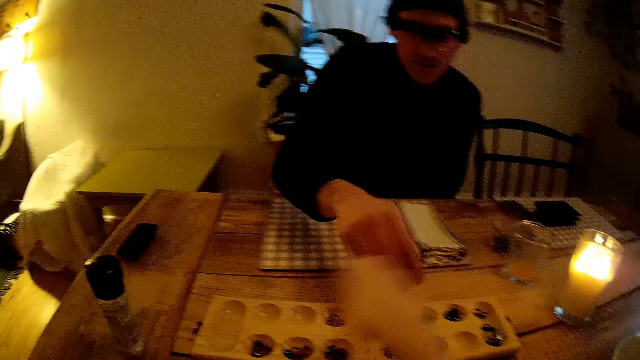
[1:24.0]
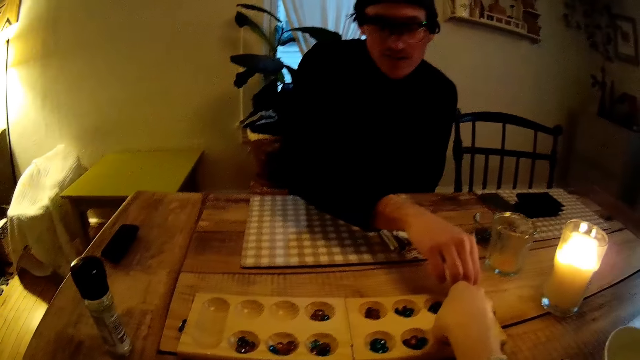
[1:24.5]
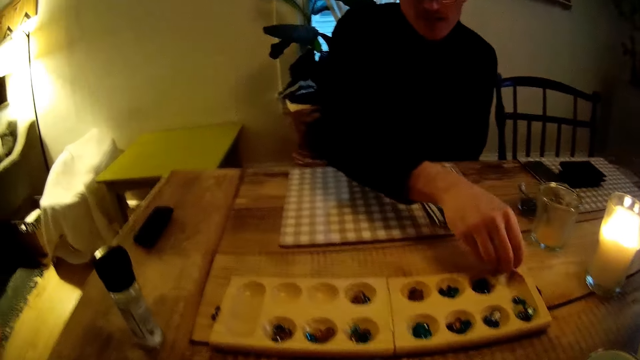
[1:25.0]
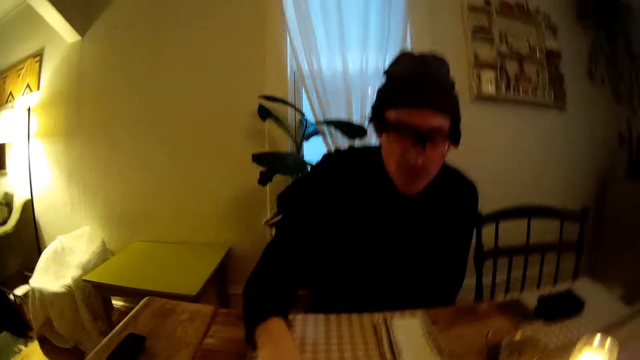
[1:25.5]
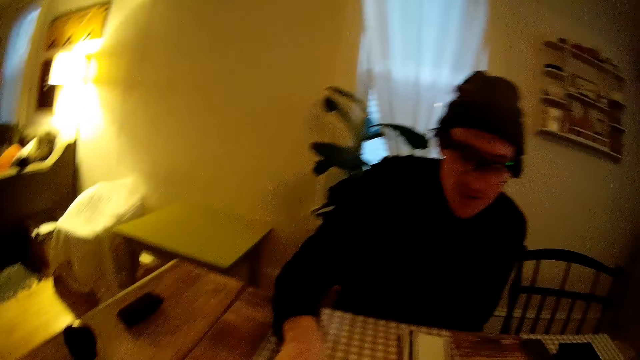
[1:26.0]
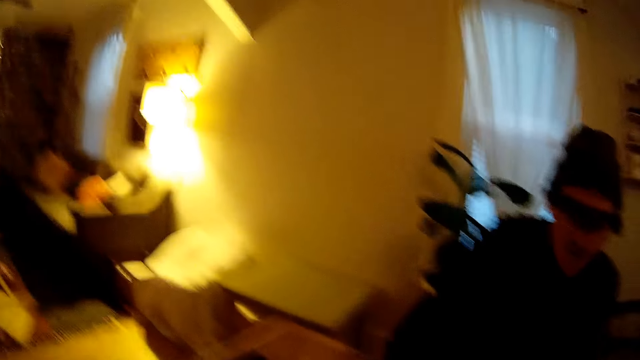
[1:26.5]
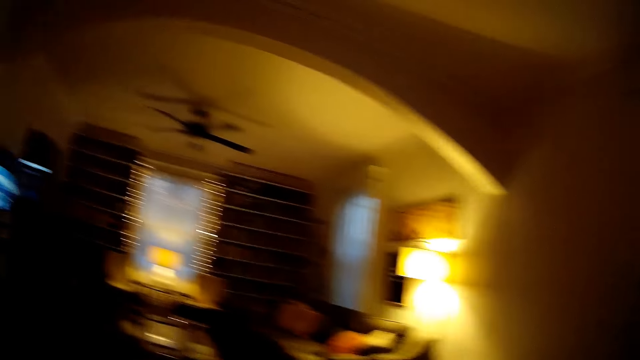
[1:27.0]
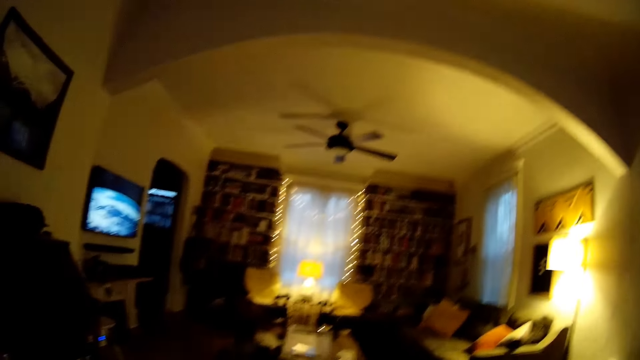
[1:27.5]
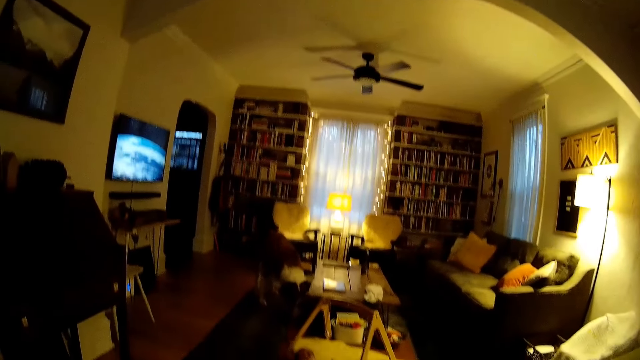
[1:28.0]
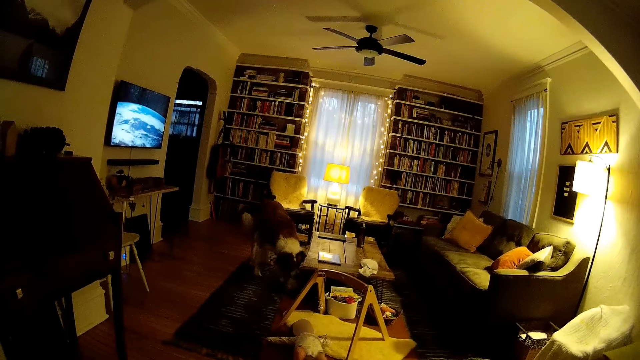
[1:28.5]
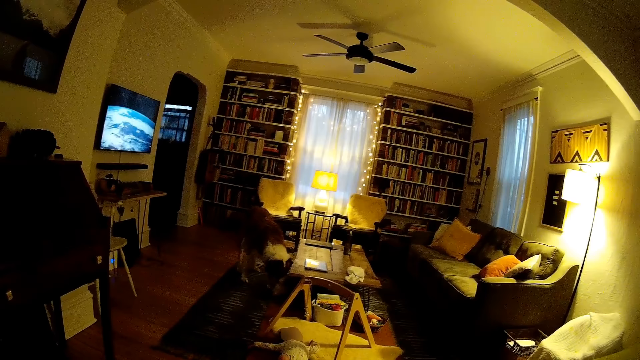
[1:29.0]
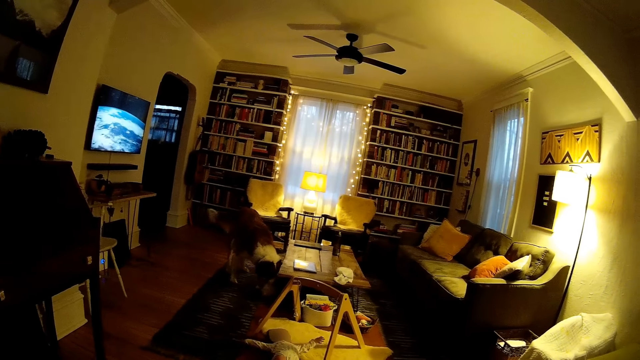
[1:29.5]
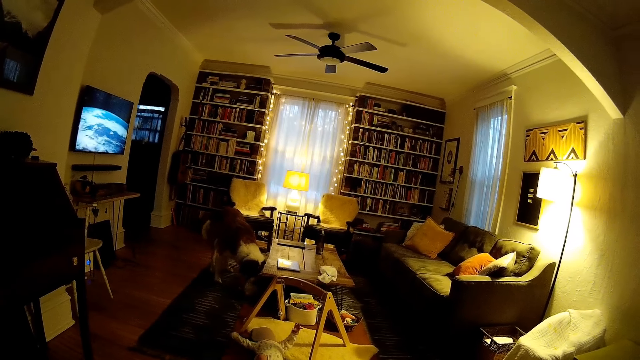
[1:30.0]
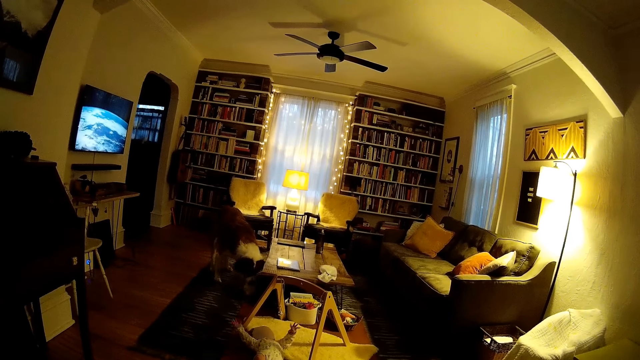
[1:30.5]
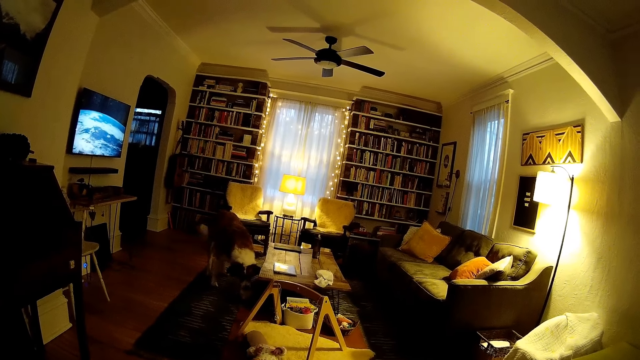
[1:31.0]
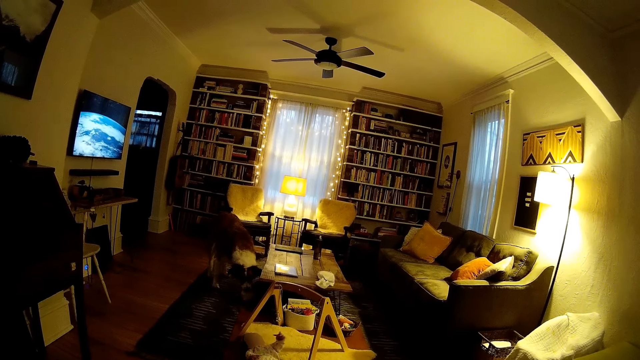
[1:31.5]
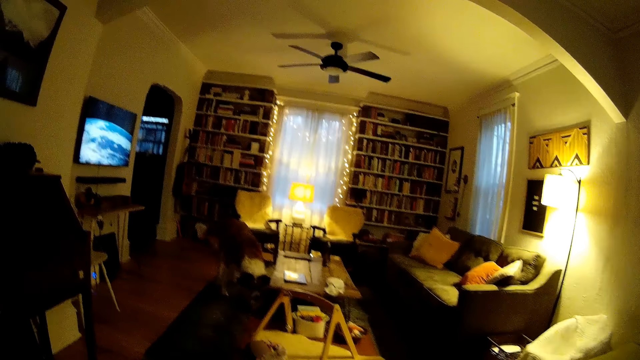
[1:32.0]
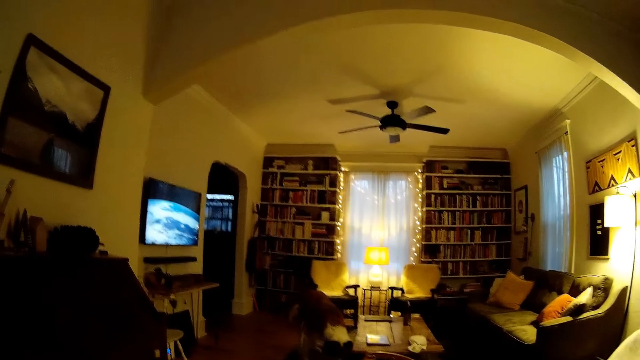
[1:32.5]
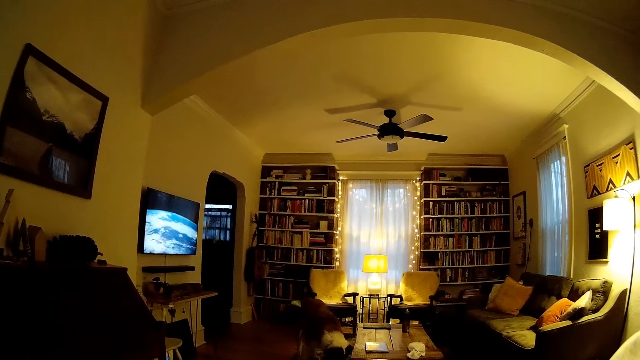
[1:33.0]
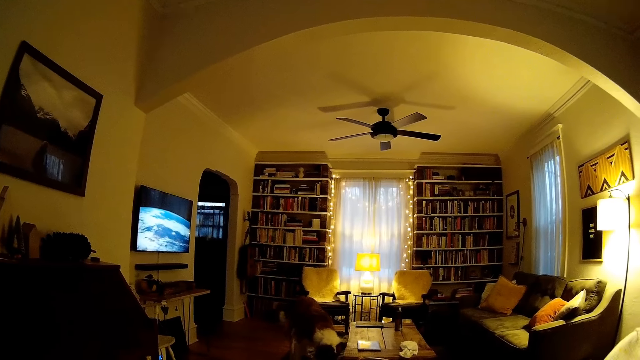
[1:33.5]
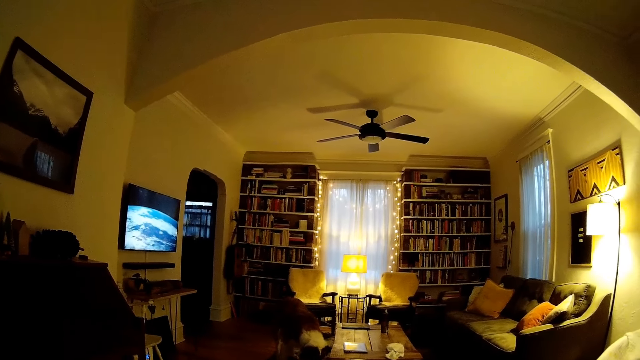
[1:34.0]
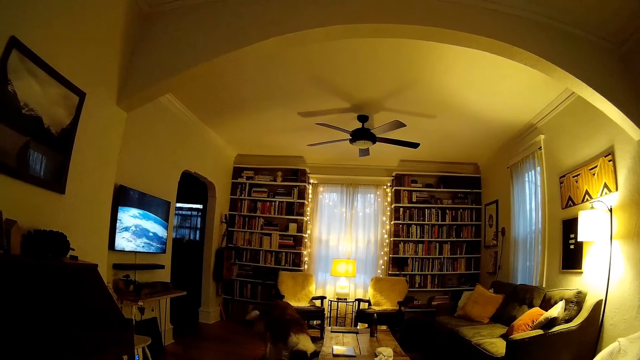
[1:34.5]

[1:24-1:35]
The man talks to the camera wearer. The camera wearer talks to the man. The man sings. The camera wearer looks at the baby. The man talks to the camera wearer.

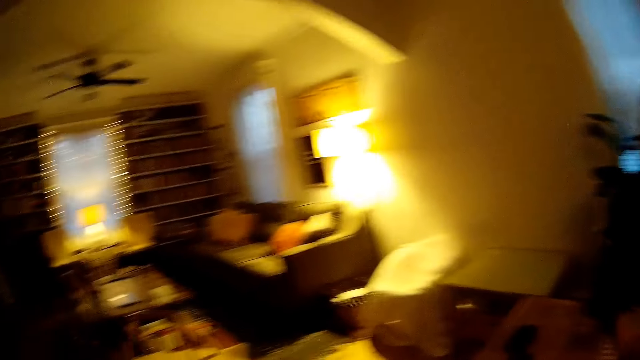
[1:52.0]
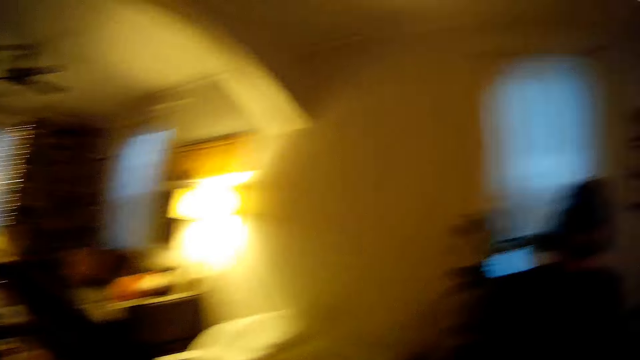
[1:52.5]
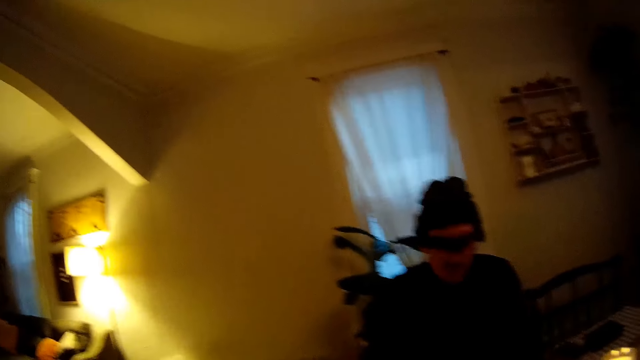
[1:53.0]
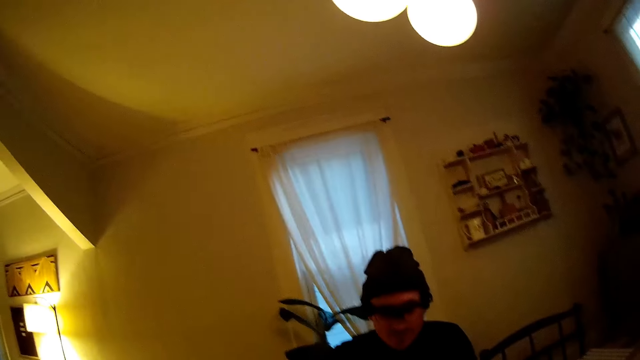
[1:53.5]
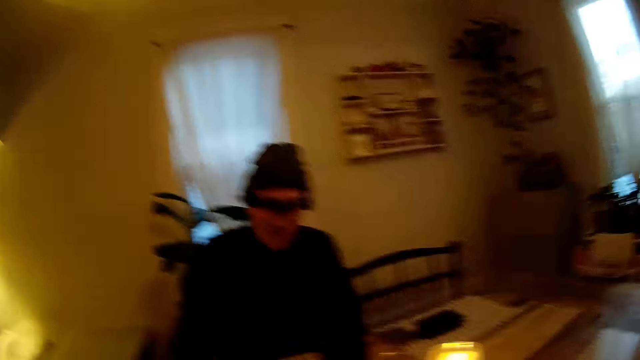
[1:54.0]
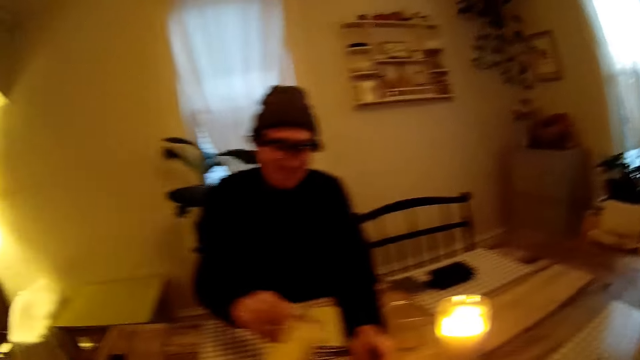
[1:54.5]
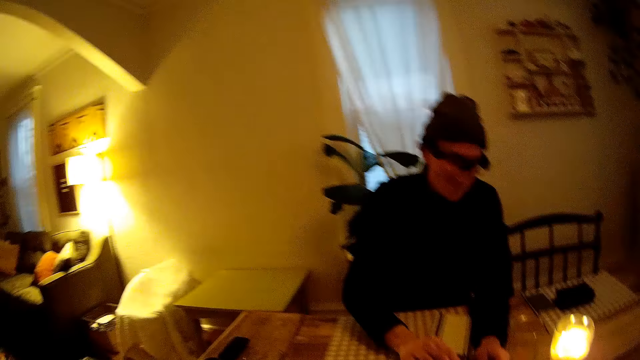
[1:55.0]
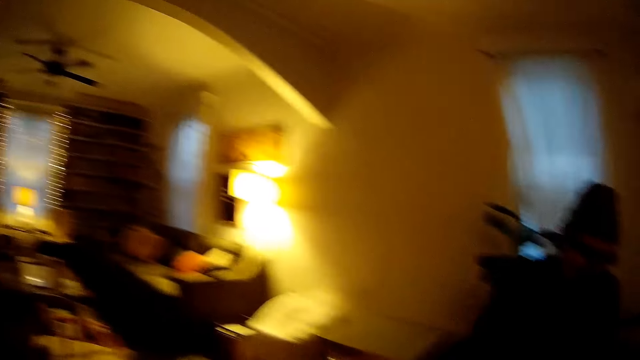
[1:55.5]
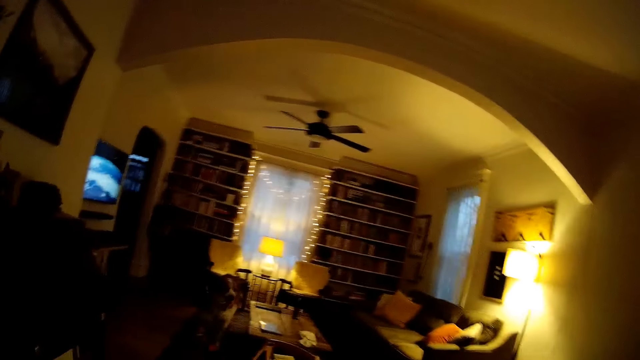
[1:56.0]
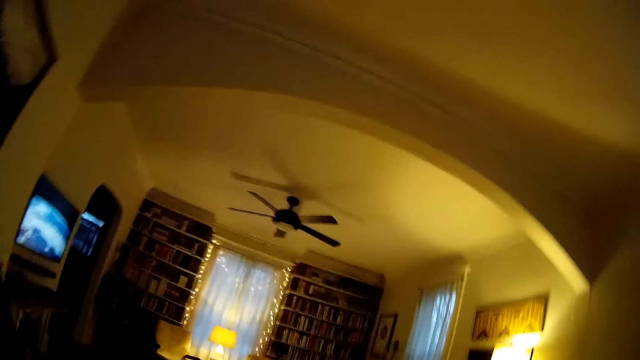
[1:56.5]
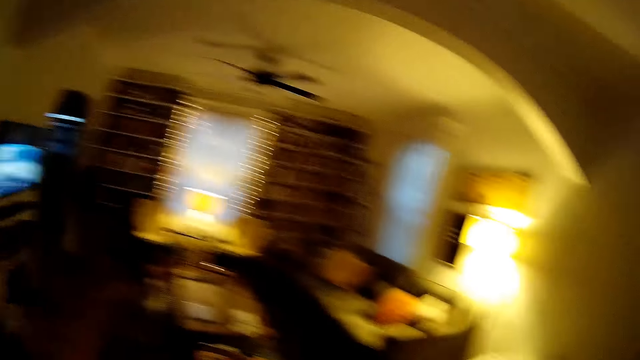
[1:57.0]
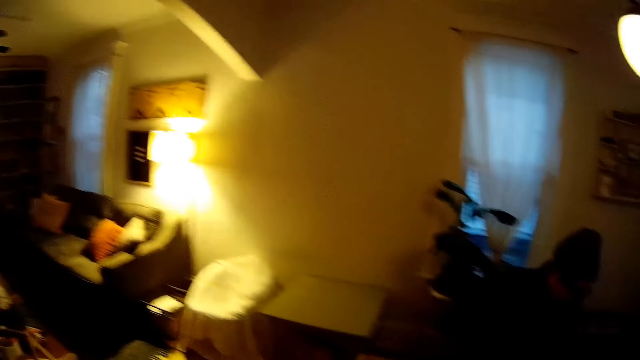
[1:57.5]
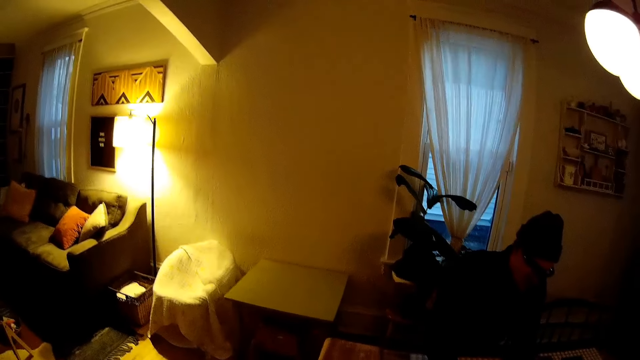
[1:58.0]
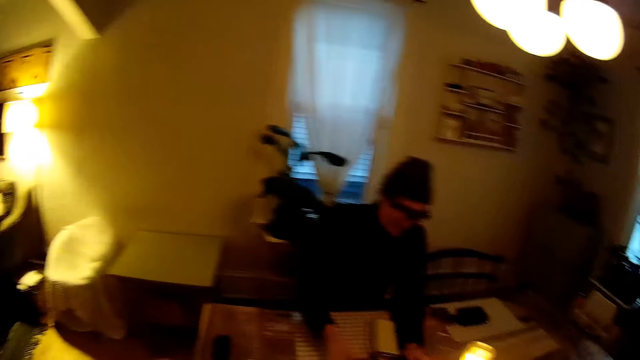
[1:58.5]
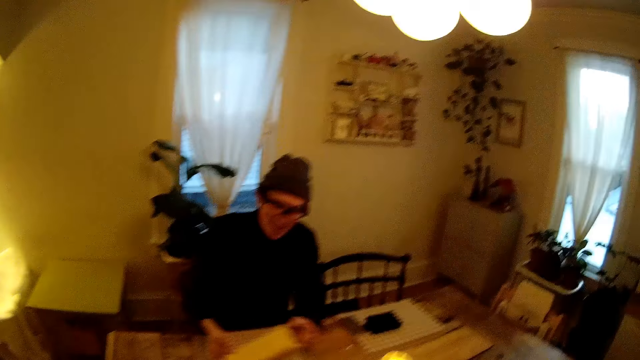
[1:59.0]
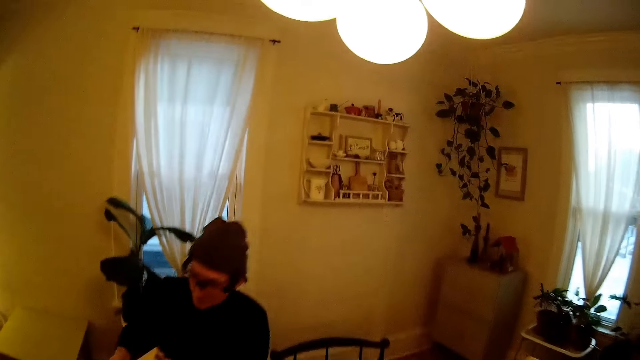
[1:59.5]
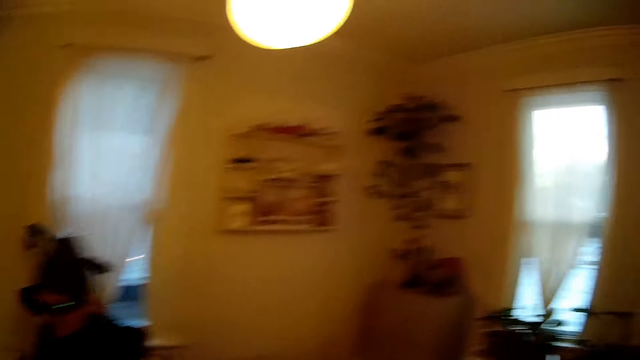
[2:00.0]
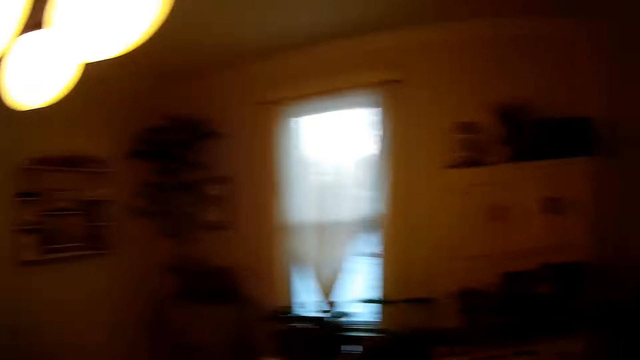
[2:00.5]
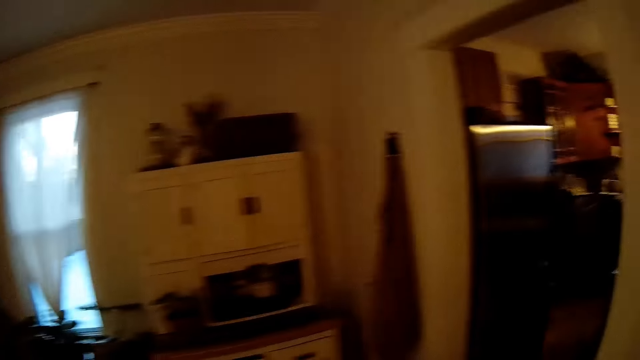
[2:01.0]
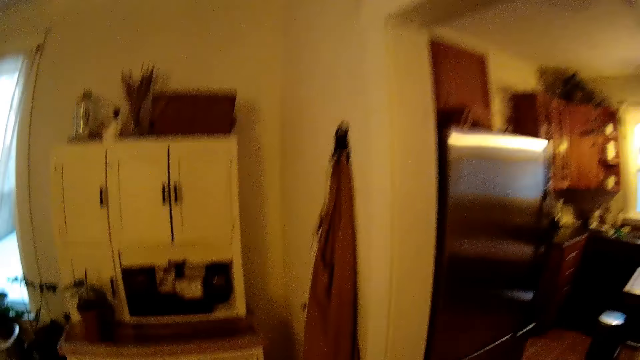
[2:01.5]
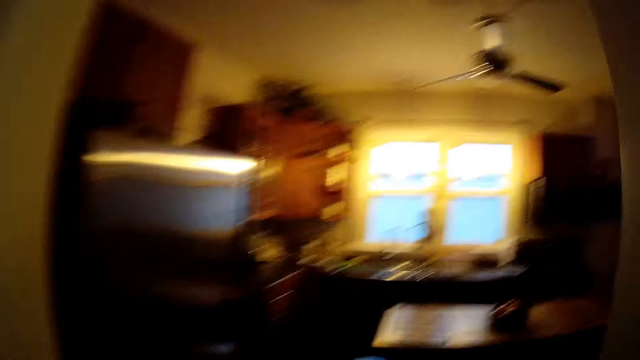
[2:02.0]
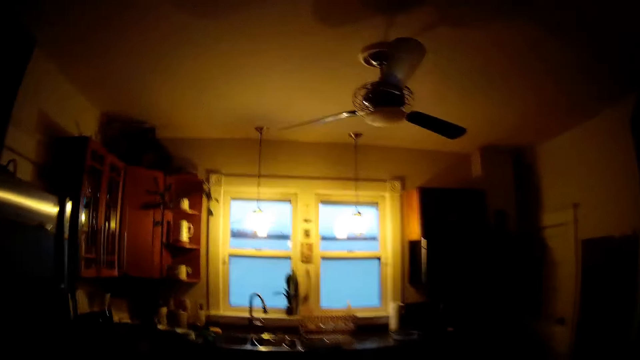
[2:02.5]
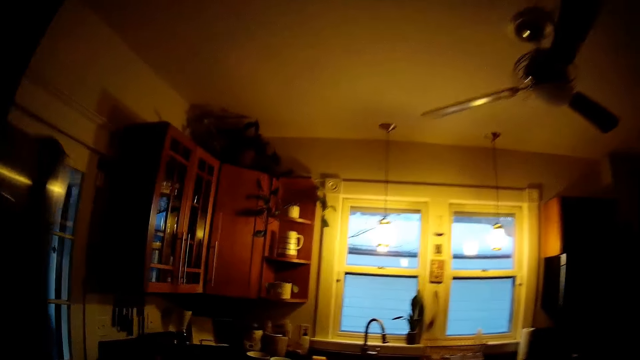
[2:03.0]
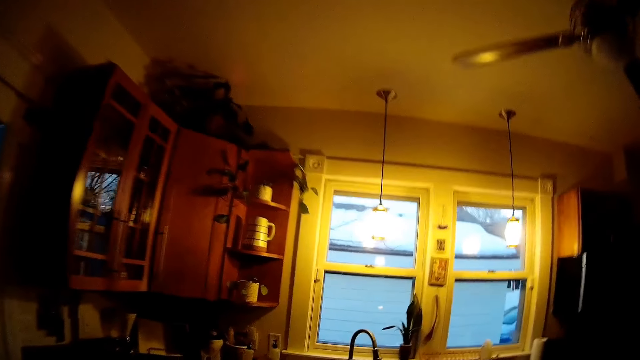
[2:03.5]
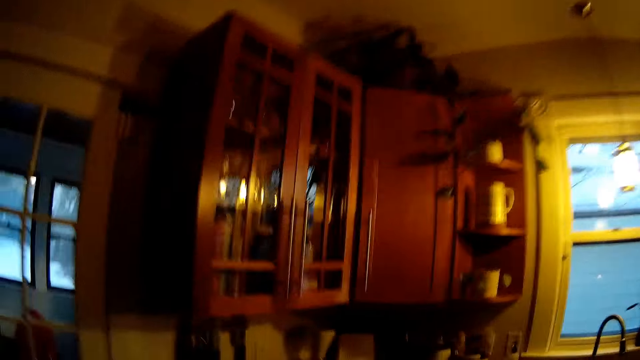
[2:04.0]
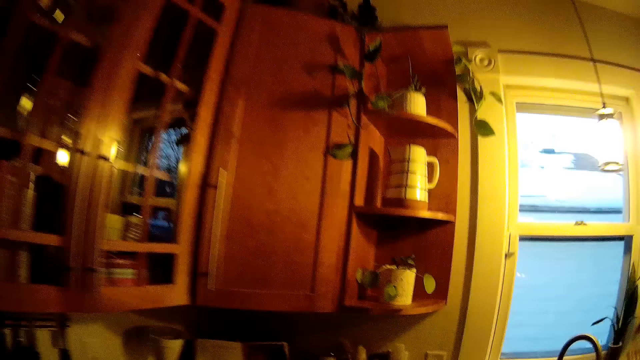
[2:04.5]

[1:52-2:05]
The camera wearer speaks to the man. The man speaks to the camera wearer. The man closes a book on the table with his right hand. The camera wearer walks towards the baby. They look at the man. The man lifts a box on the table with both hands. The camera wearer walks to the kitchen. They converse with the man.
